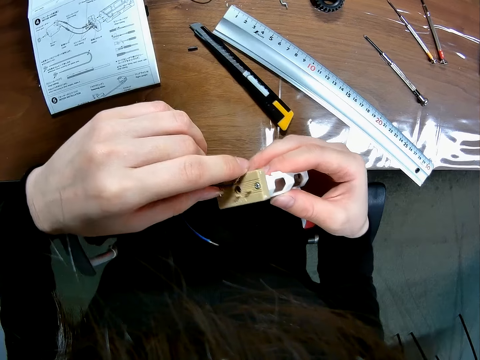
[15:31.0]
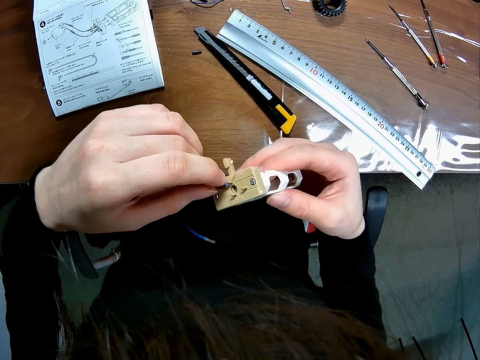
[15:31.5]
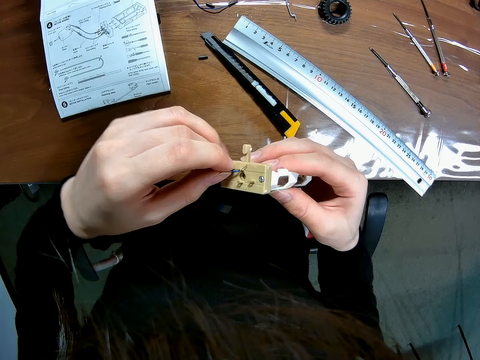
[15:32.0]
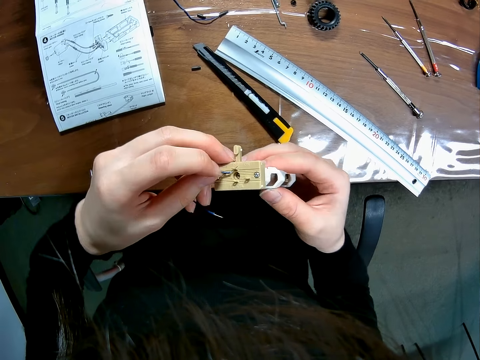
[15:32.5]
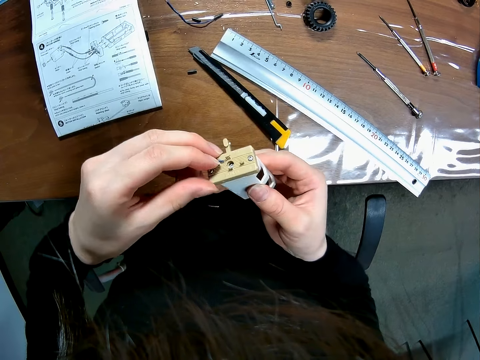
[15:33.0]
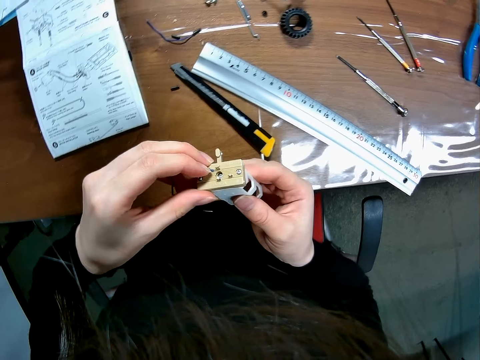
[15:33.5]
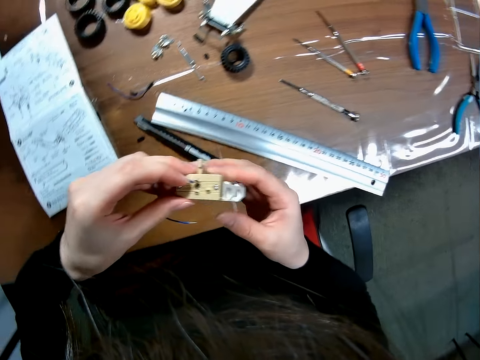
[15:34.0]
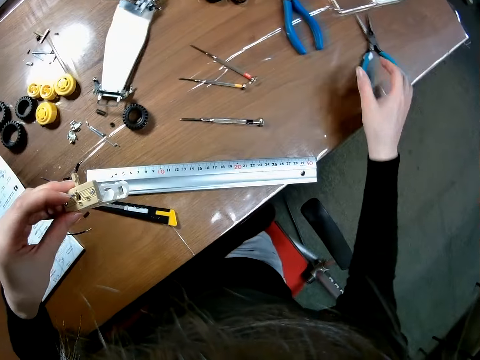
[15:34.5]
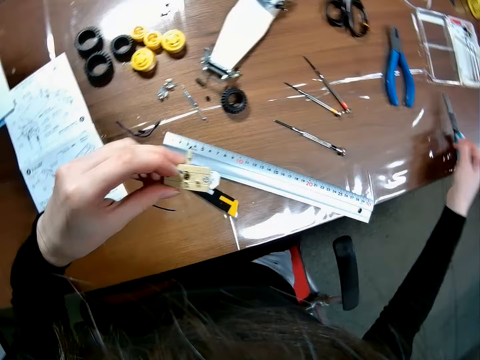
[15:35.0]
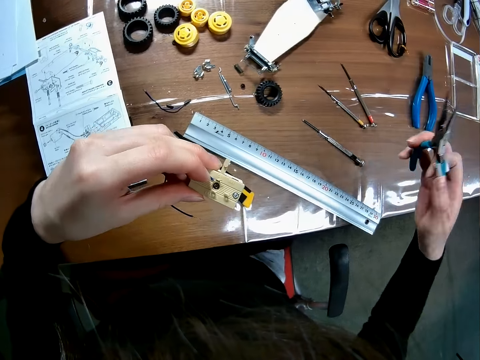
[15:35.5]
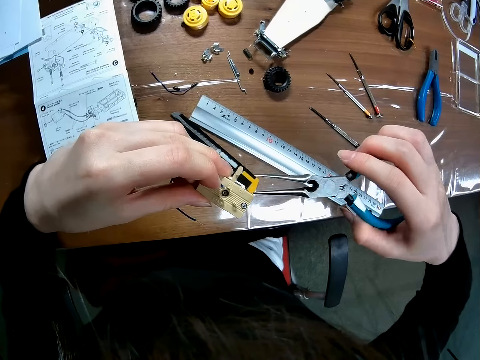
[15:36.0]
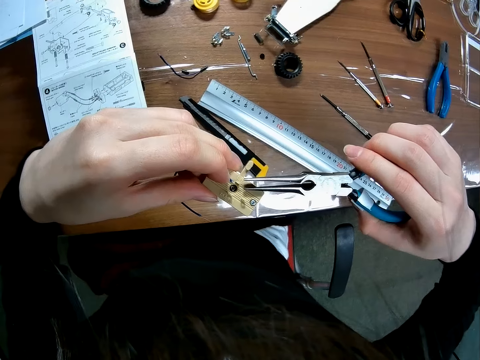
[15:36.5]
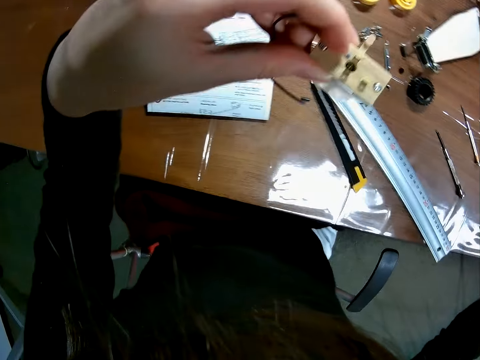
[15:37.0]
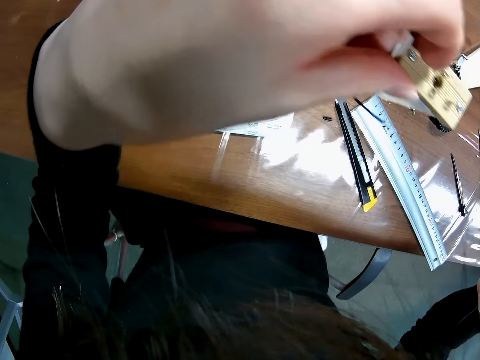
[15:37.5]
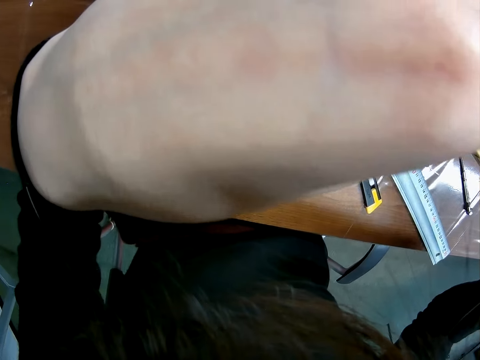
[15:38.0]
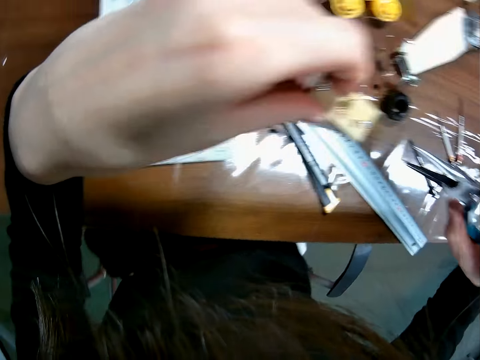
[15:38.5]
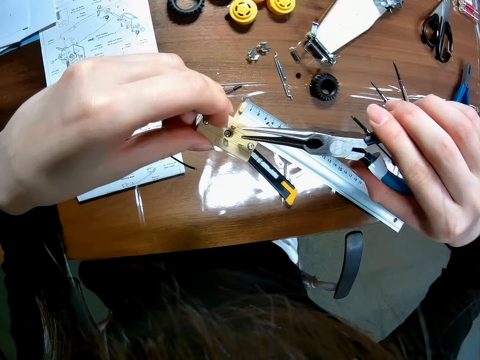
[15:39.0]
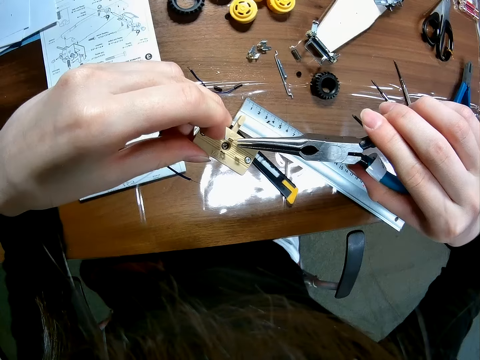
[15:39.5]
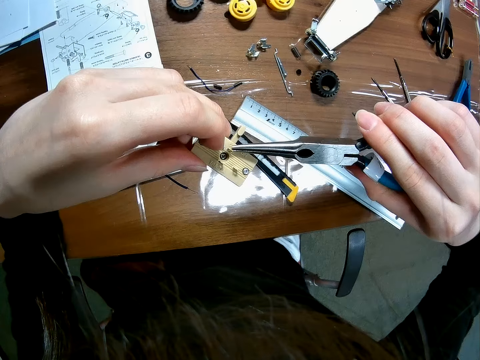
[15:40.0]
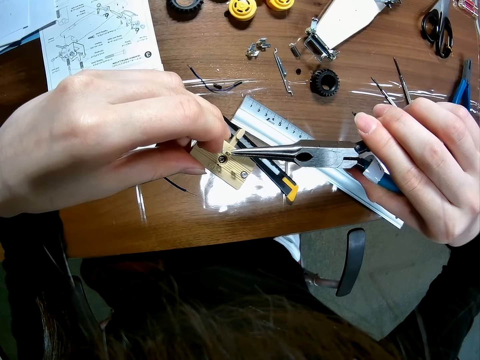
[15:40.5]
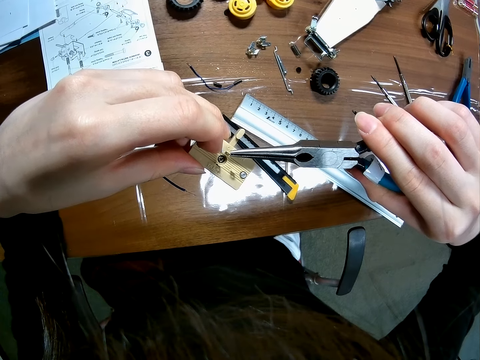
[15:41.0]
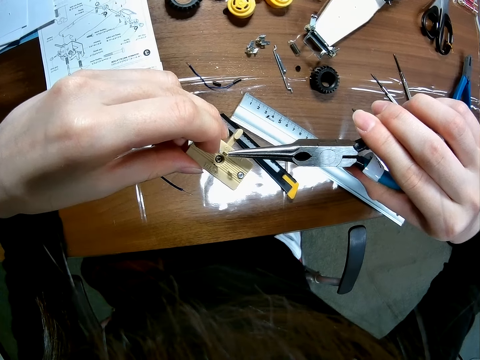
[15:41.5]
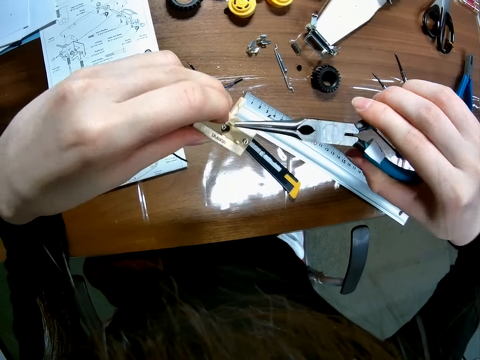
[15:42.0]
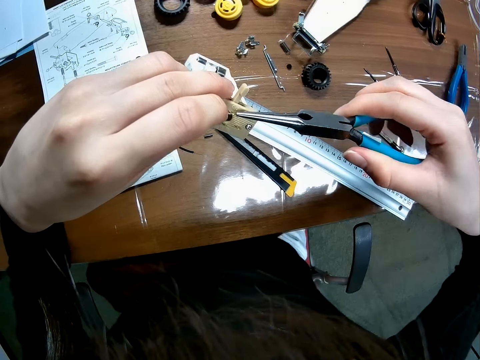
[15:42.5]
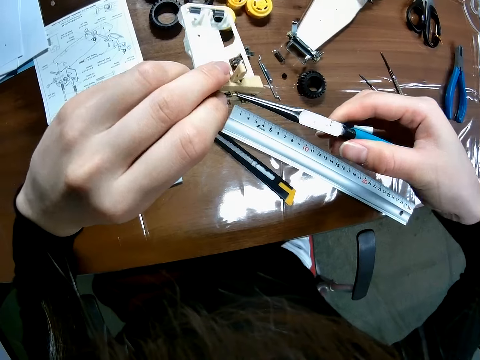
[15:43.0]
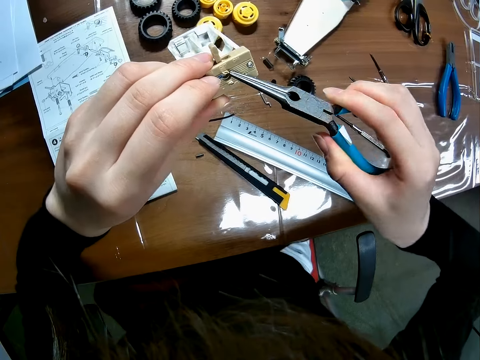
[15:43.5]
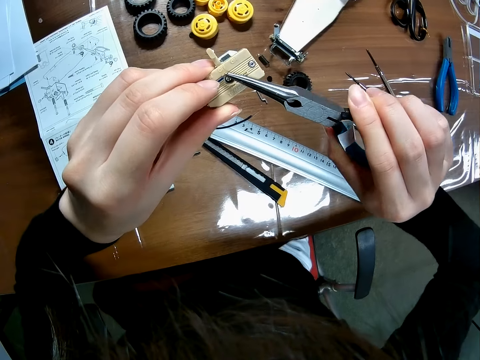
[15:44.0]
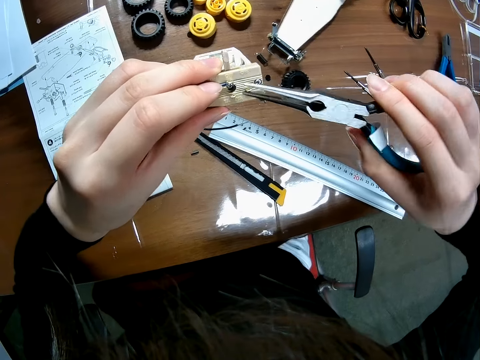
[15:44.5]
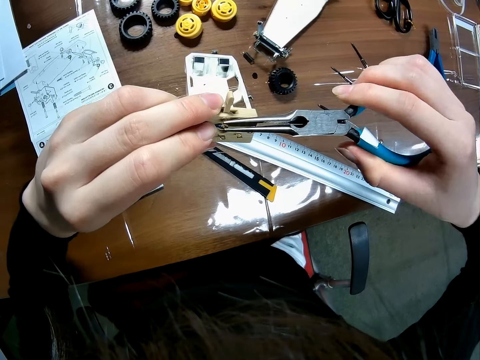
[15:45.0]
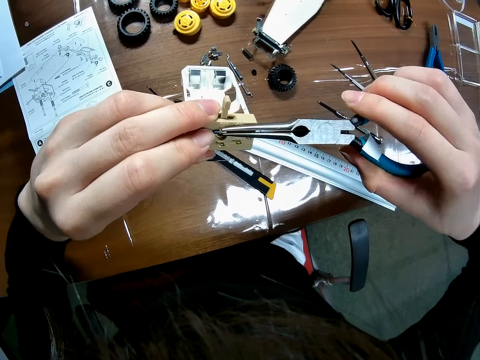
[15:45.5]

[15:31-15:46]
The camera wearer picks up pliers from the table. They look at something. They tighten the wire to the plastic cover with the pliers. They cut the nut with the pliers.

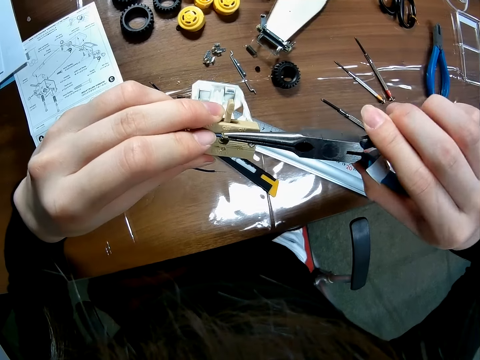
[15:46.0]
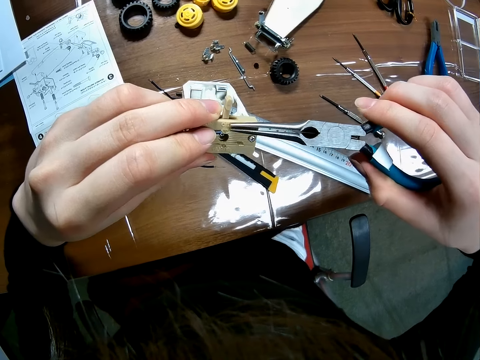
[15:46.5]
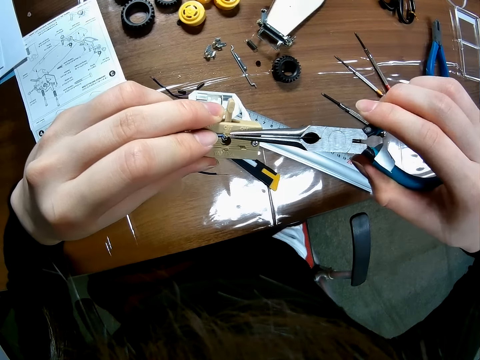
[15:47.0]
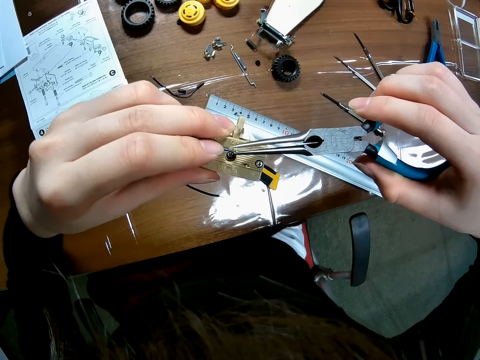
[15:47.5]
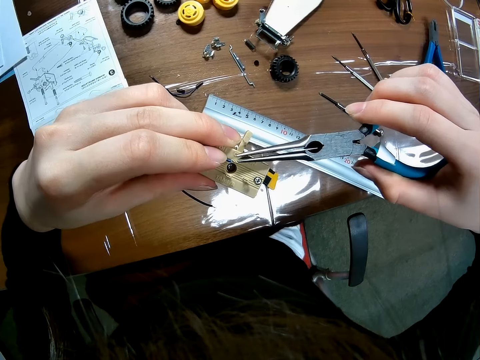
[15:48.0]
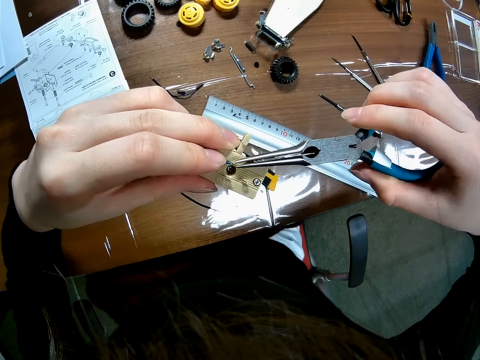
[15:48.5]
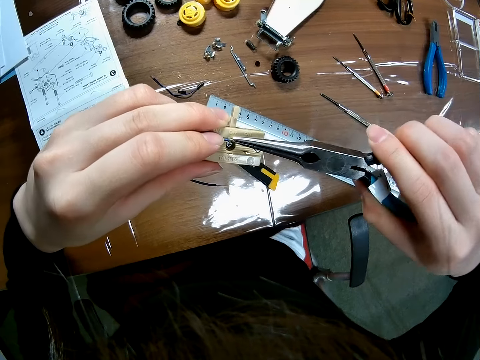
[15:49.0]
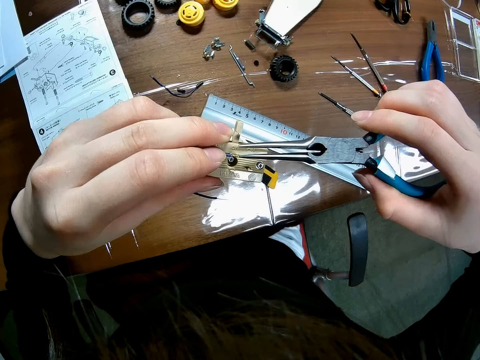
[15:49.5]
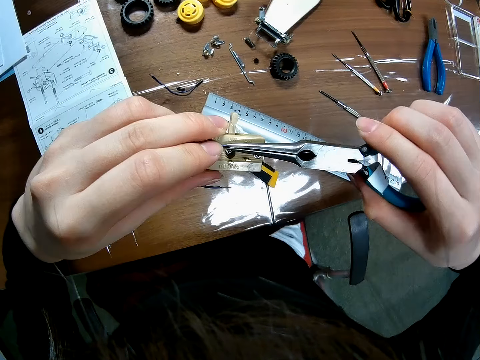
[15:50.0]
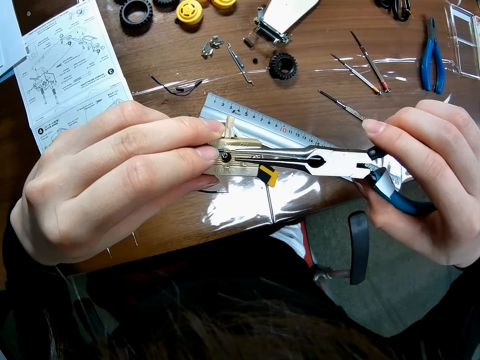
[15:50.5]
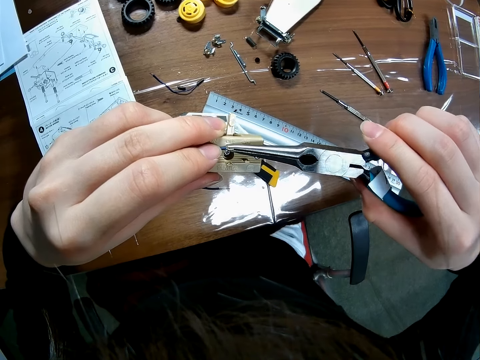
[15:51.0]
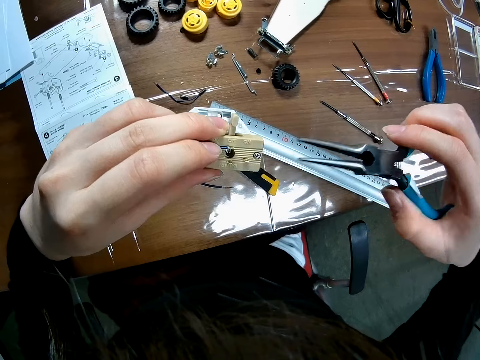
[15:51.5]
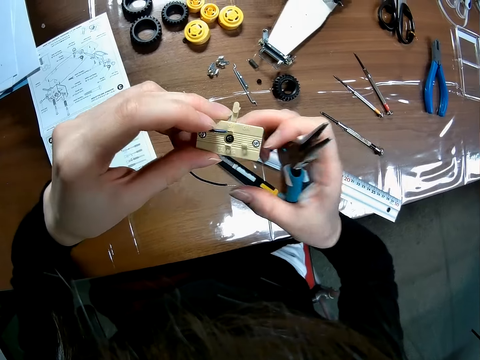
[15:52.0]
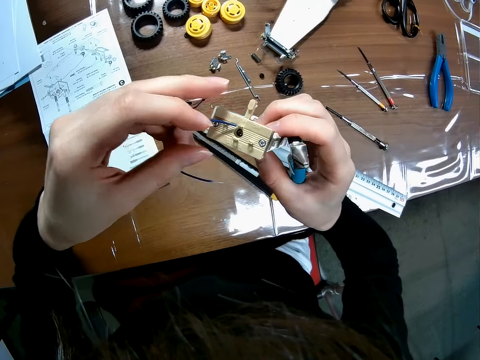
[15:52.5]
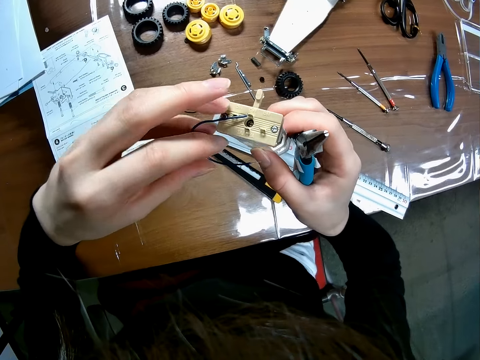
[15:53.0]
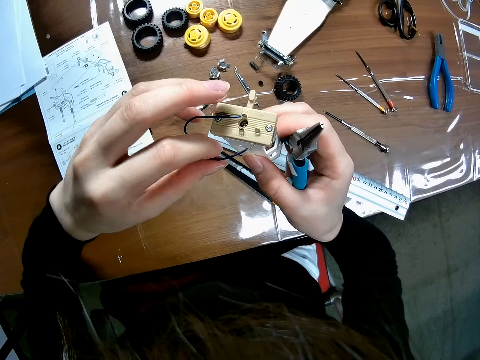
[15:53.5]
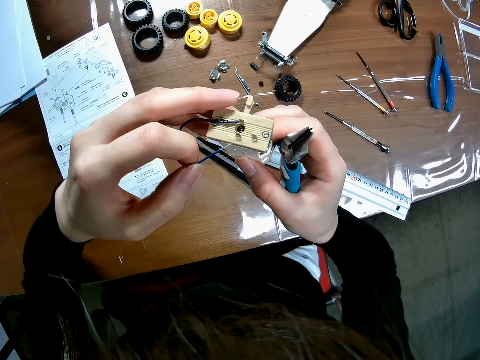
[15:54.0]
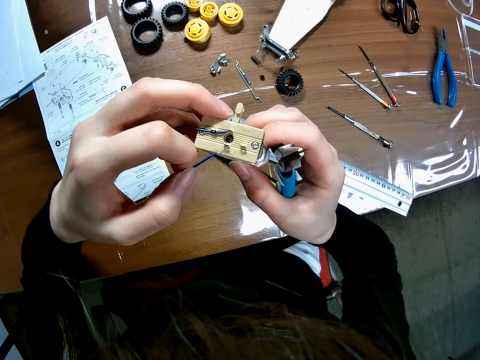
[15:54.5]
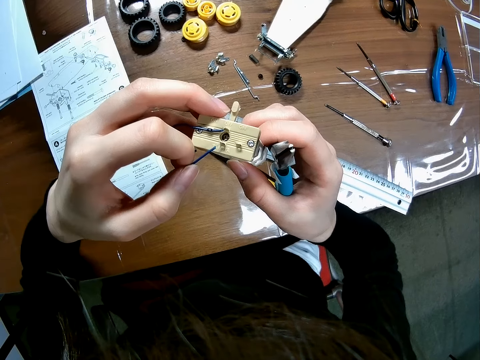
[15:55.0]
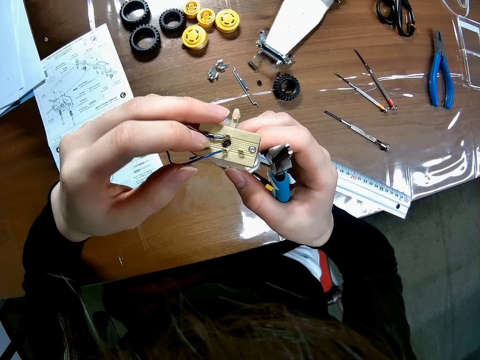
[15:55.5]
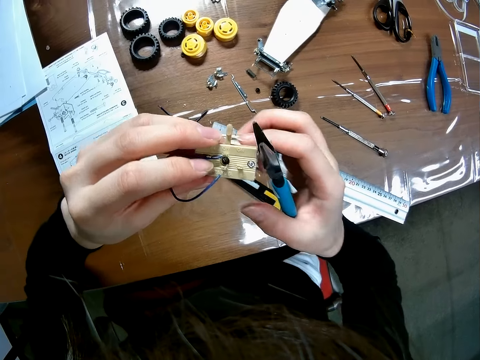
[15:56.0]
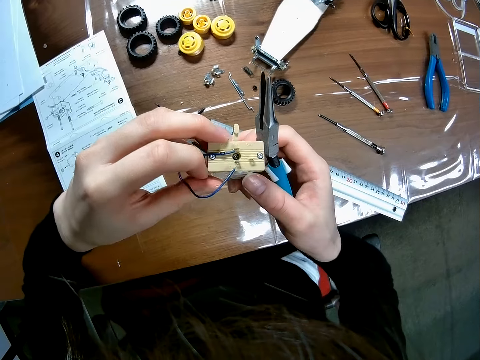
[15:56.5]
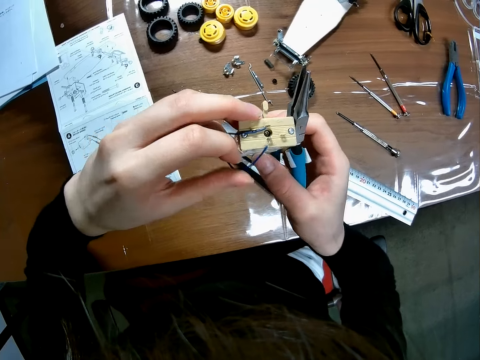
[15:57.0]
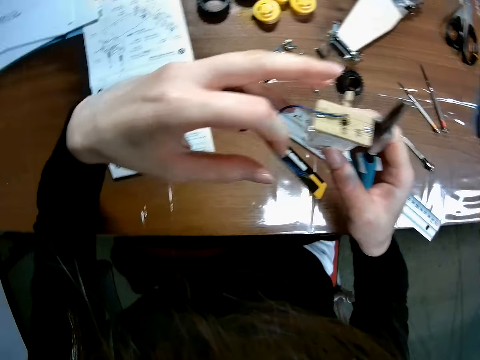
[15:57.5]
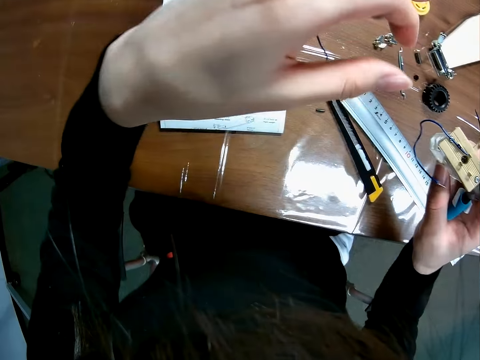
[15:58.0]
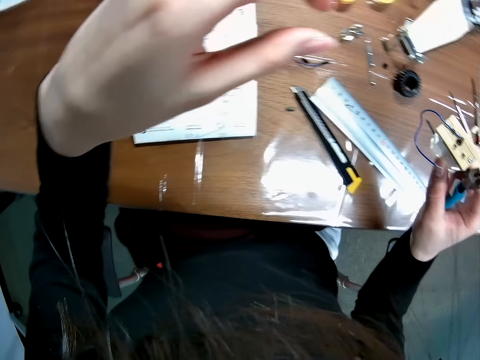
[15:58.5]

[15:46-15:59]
The camera wearer fixes the wire on something.
